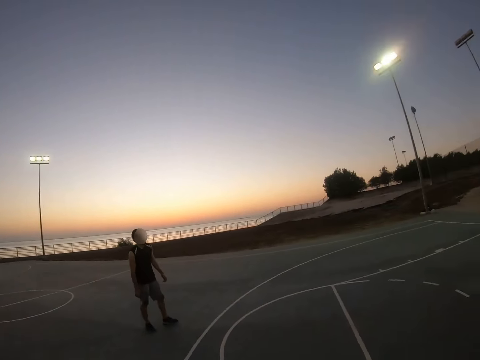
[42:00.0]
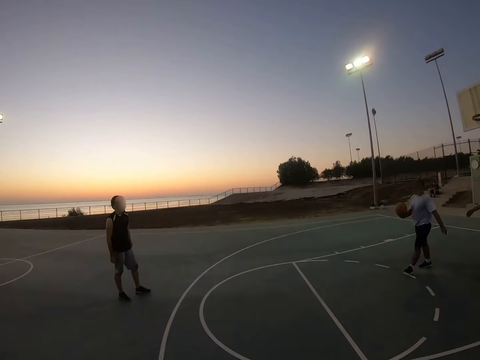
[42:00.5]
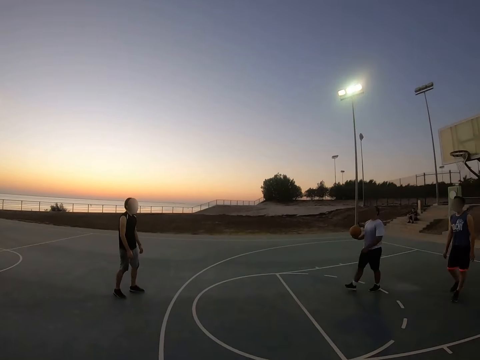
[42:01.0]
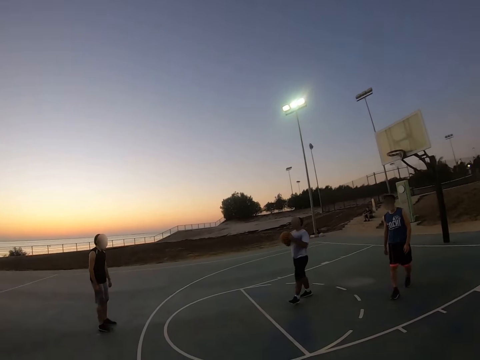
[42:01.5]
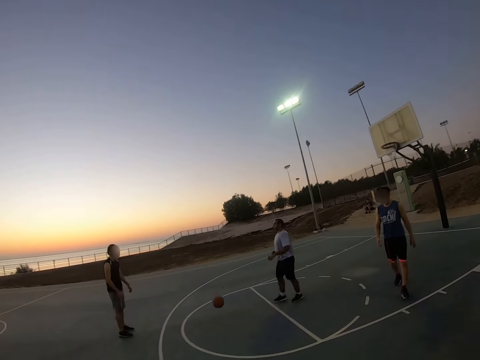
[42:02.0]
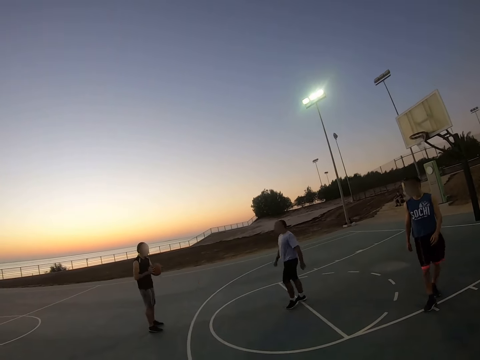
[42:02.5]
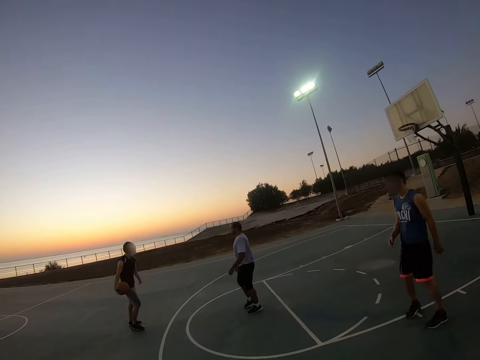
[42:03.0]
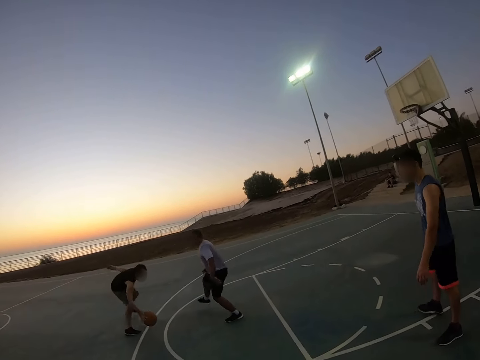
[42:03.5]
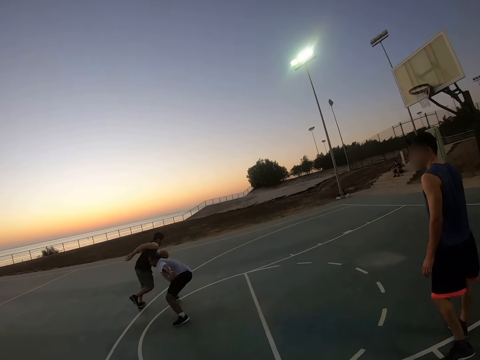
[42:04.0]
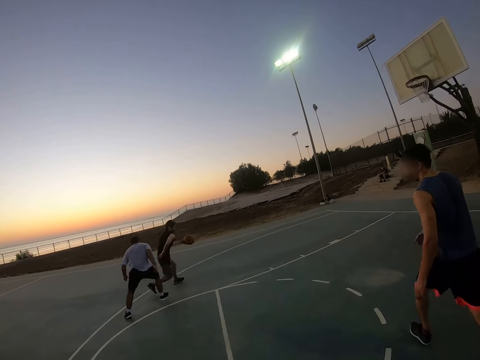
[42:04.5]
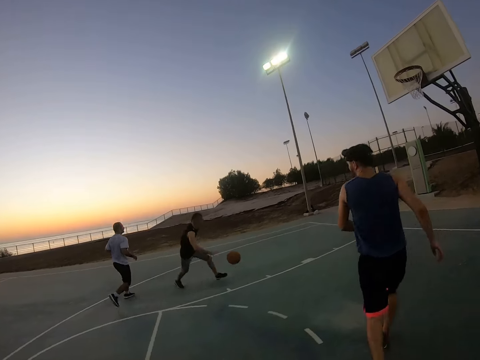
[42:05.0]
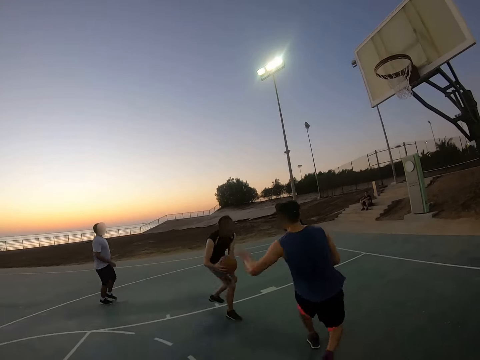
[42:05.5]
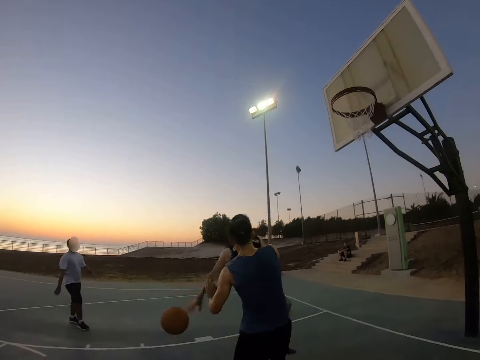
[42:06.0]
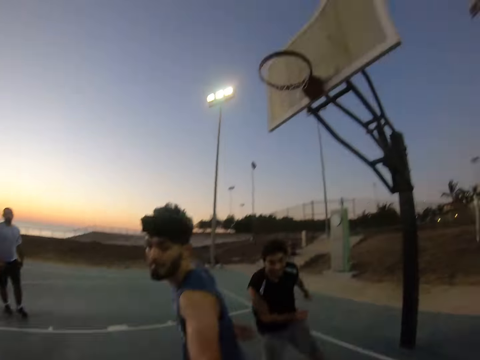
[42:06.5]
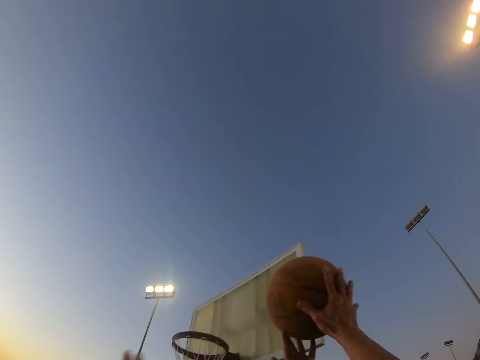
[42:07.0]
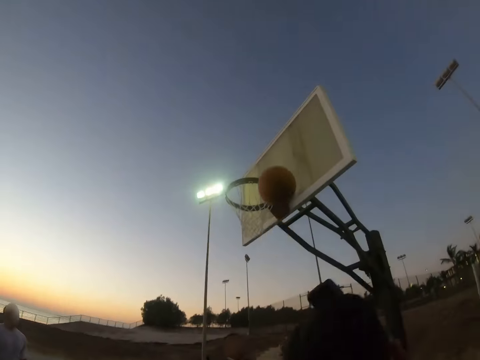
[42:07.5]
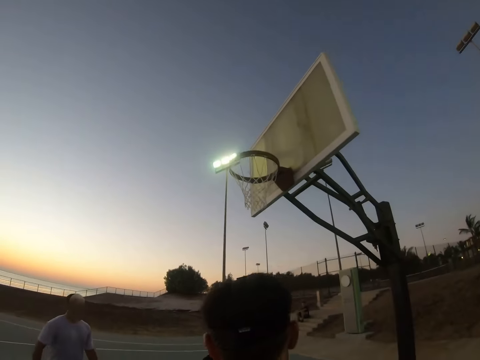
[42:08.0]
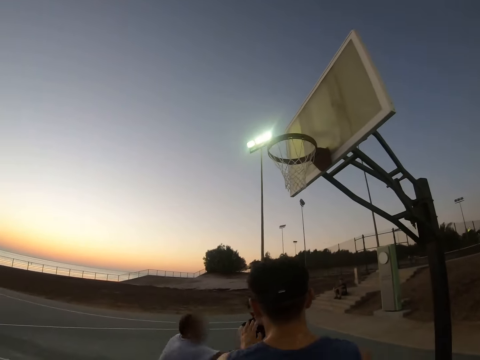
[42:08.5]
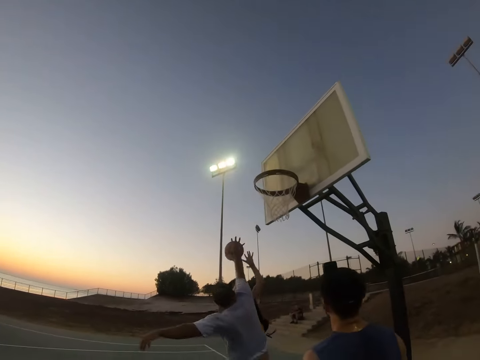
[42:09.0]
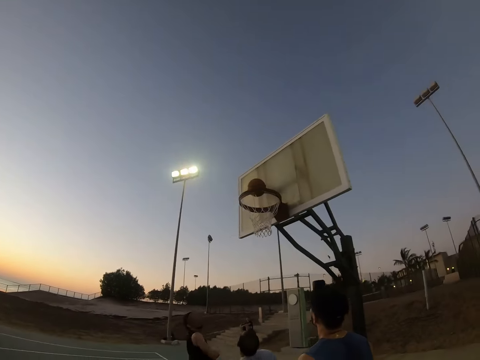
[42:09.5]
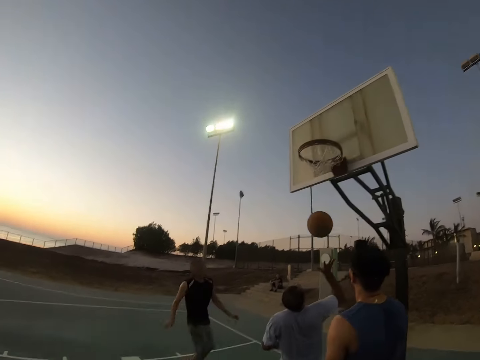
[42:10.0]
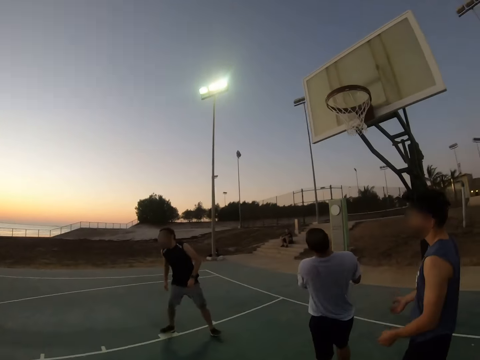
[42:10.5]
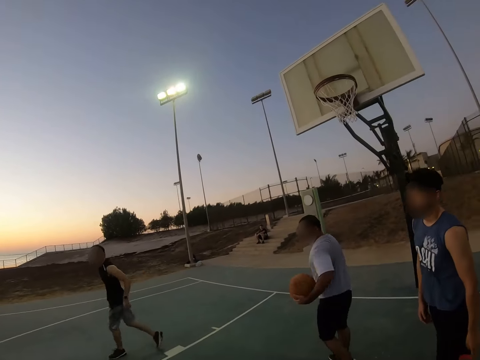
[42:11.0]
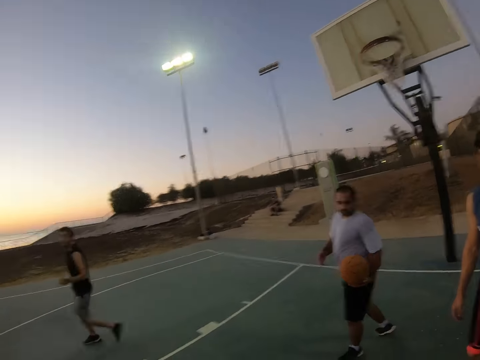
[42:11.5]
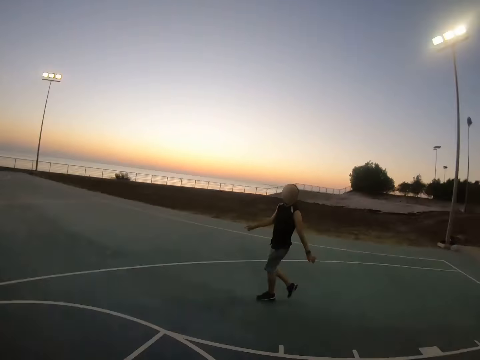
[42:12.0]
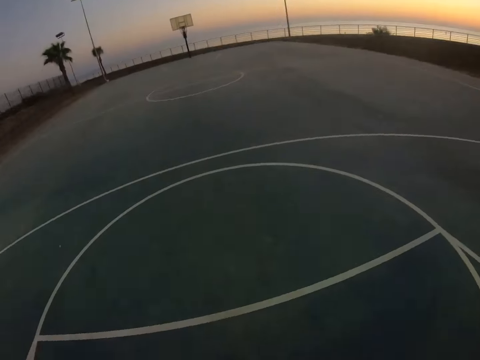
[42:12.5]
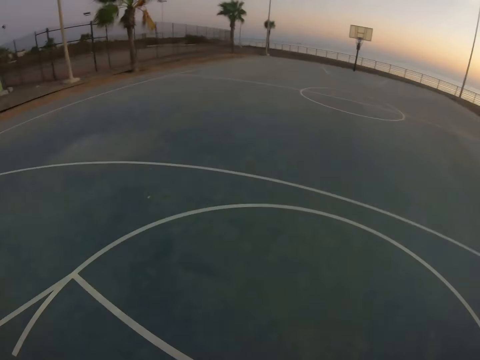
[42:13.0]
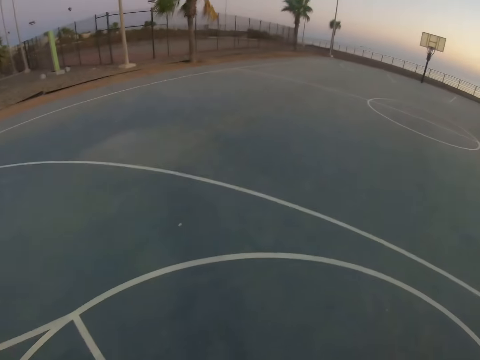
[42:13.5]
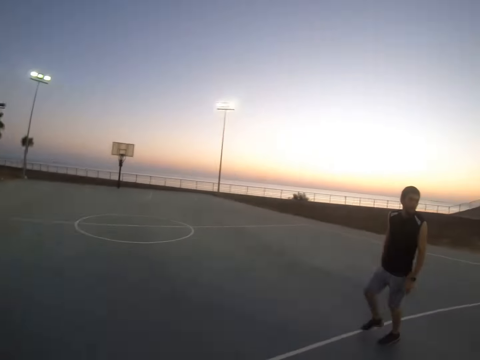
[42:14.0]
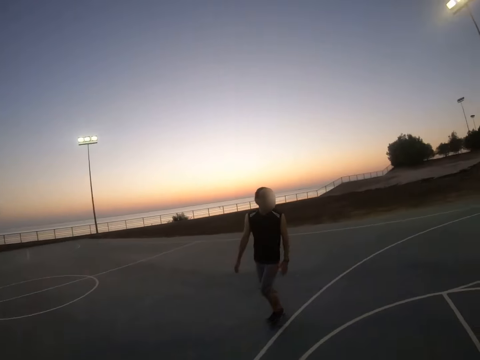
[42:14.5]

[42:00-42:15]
The camera wearer walks around. A man walks with the ball and bounces the ball to another man. The other man catches the ball, bounces the ball and throws the ball to the field goal. The other man throws the ball to the field goal again and scores. The first man catches the ball. The camera wearer looks around.

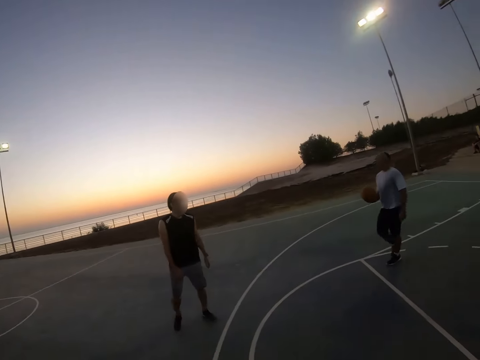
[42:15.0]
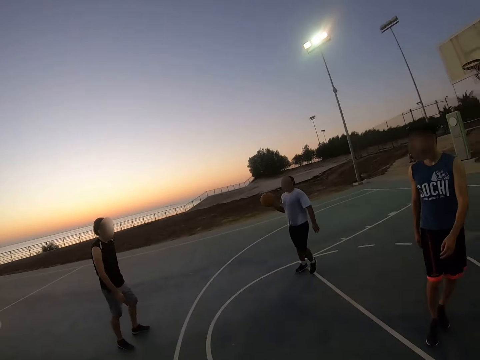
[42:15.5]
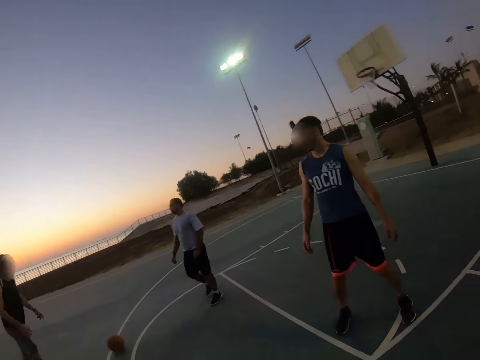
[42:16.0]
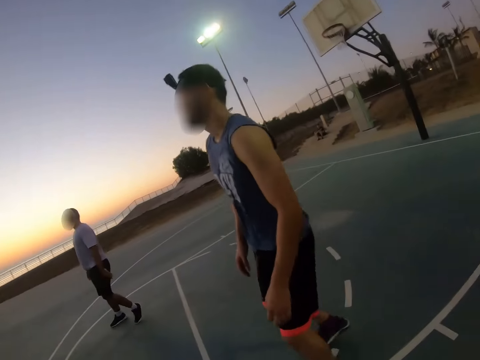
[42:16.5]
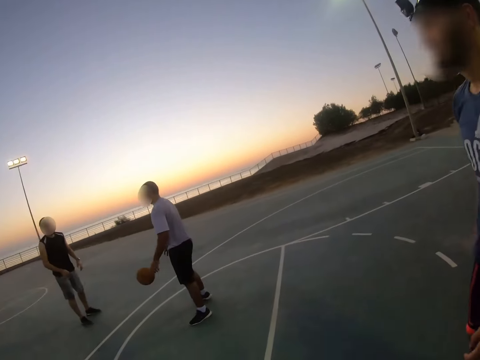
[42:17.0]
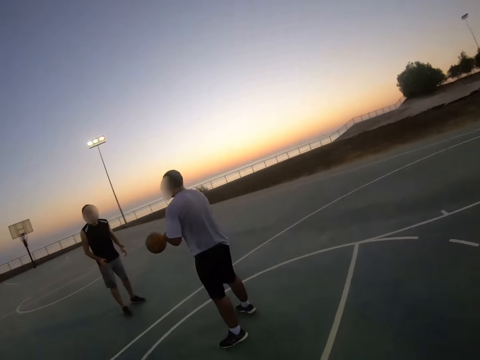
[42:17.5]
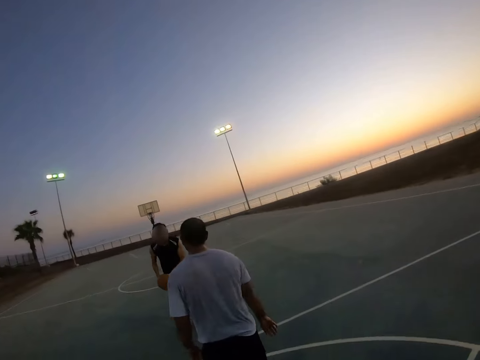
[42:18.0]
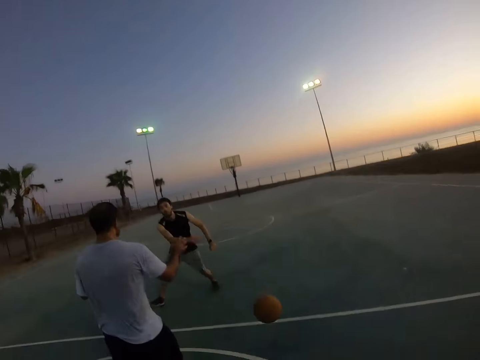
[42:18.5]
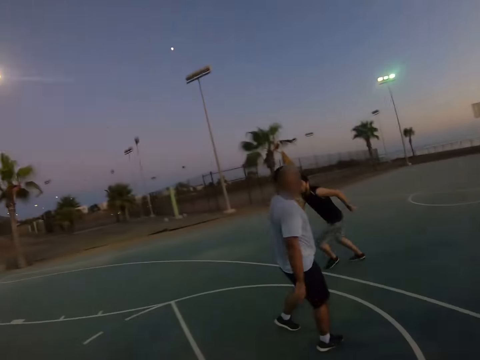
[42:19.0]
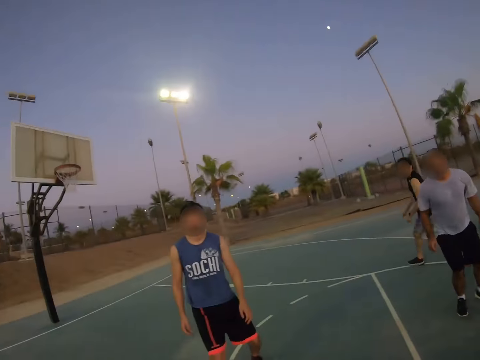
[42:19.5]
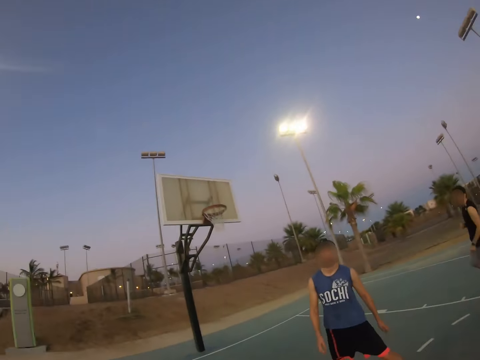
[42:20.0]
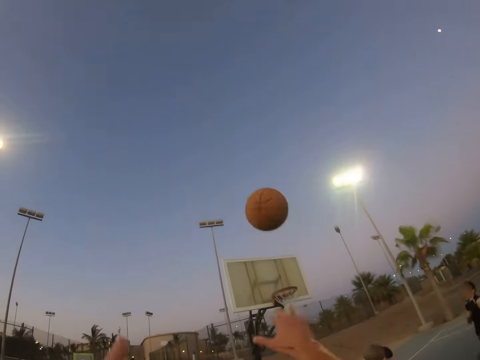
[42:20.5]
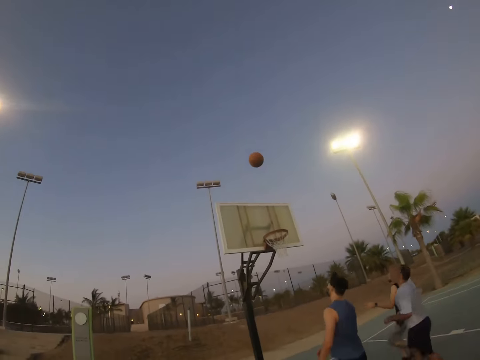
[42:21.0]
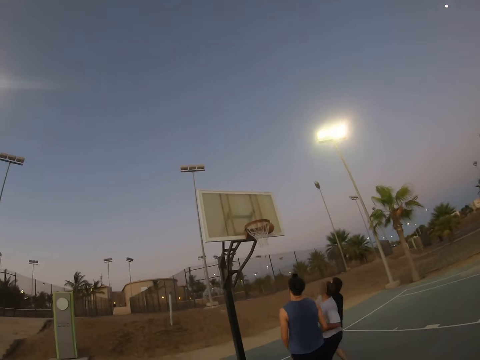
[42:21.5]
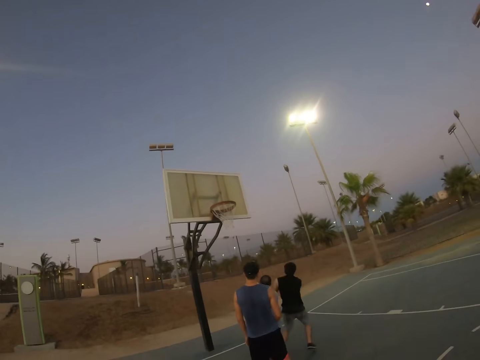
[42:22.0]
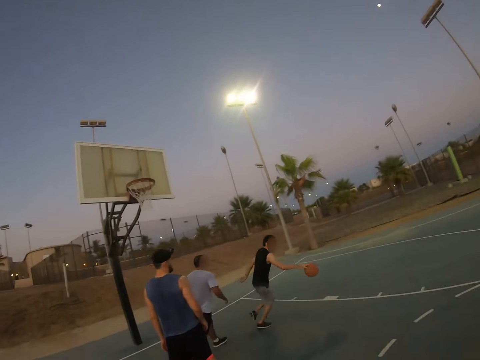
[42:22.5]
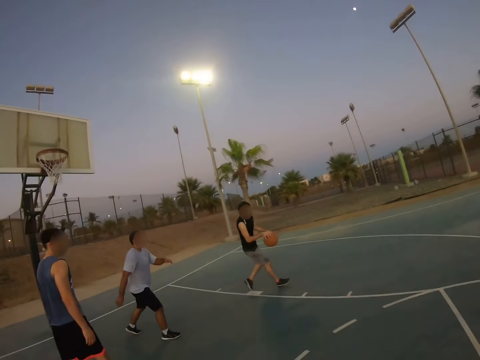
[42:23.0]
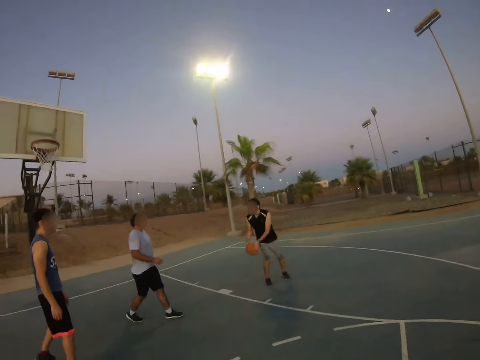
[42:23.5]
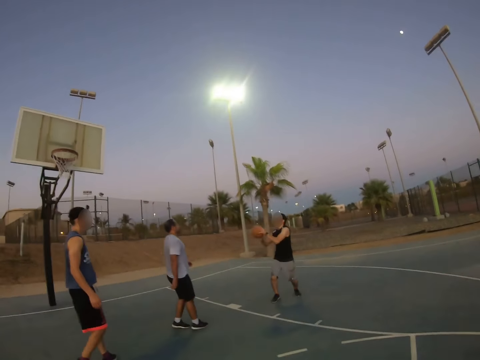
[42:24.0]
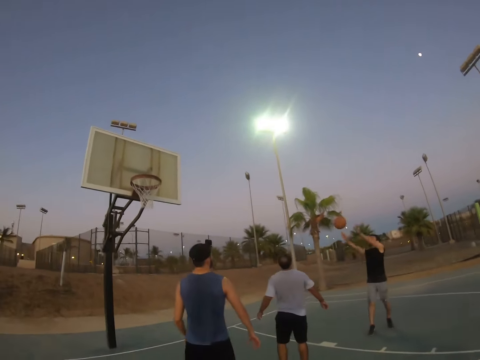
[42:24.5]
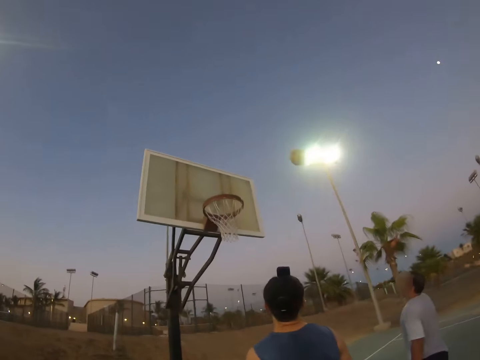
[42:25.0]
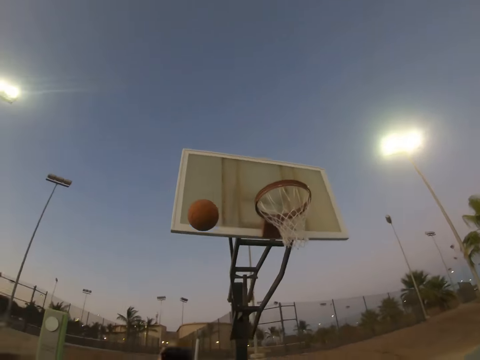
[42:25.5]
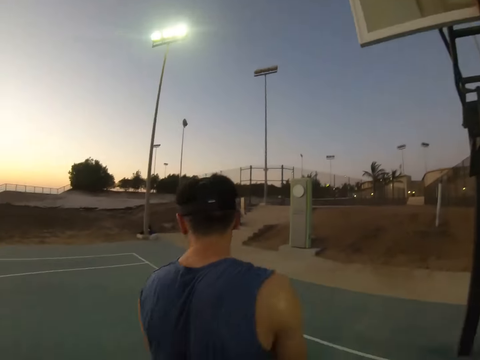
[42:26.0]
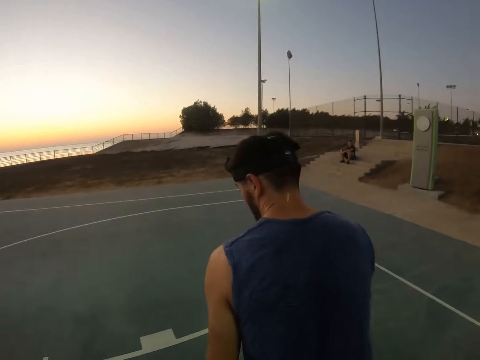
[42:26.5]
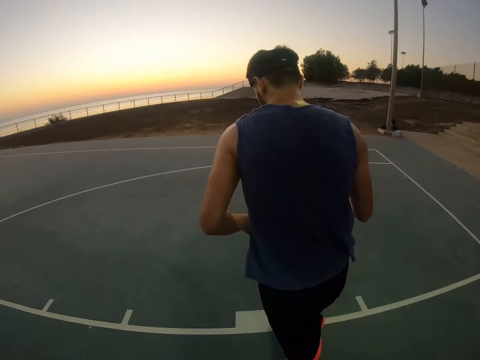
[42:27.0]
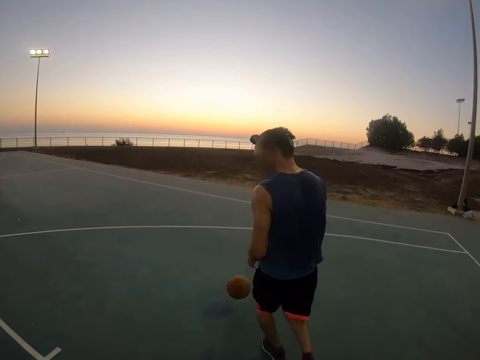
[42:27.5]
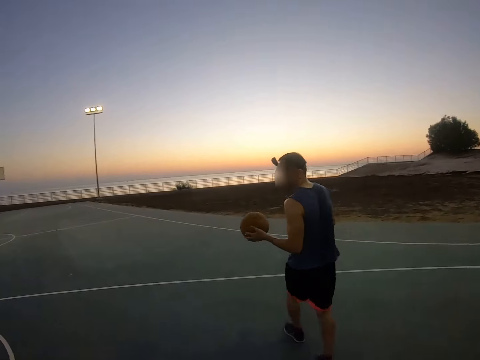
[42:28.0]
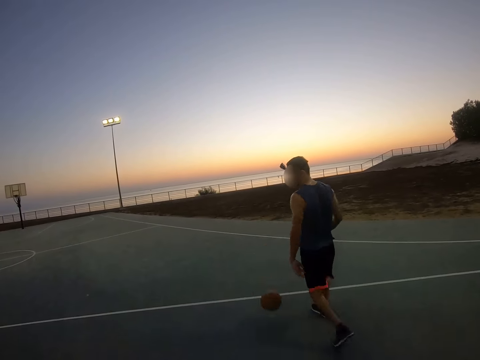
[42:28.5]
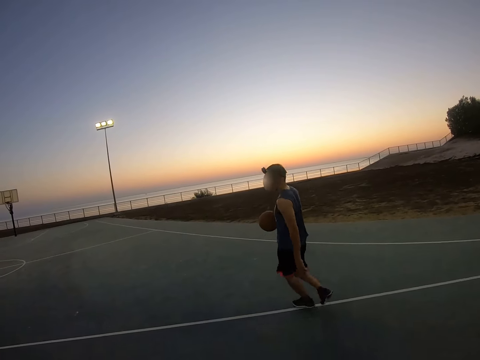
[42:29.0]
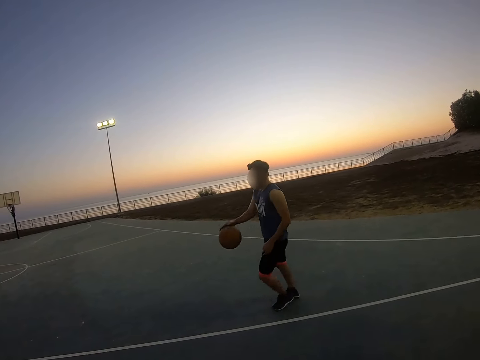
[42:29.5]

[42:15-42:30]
A man walks. Another man bounces the ball to the first man. The first man bounces the ball to the other man. The other man bounces the ball to the first man. The first man bounces the ball to the camera wearer. The camera wearer throws the ball to the field goal. The first man catches the ball, bounces the ball and throws the ball to the field goal. A third man catches the ball and bounces the ball.
